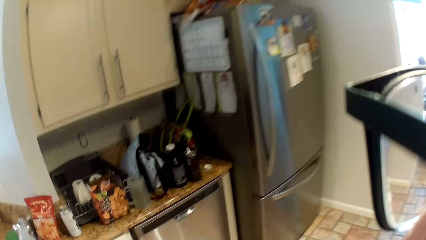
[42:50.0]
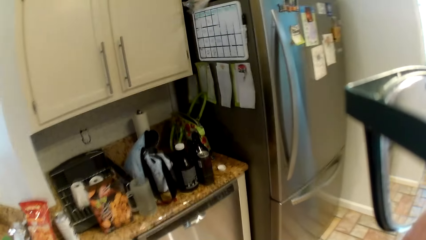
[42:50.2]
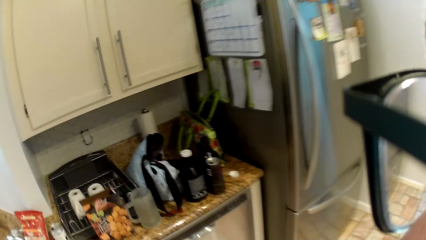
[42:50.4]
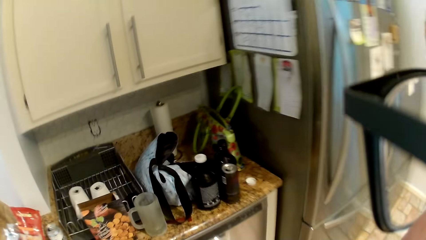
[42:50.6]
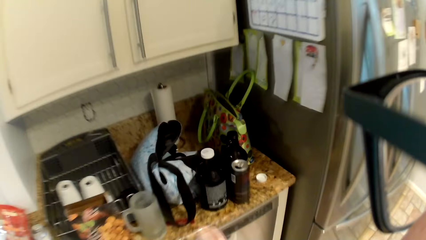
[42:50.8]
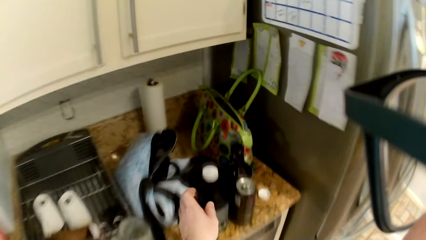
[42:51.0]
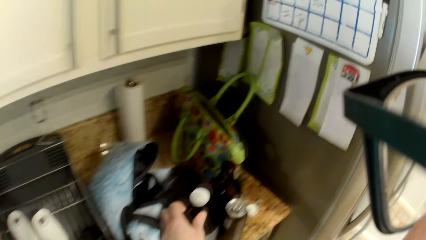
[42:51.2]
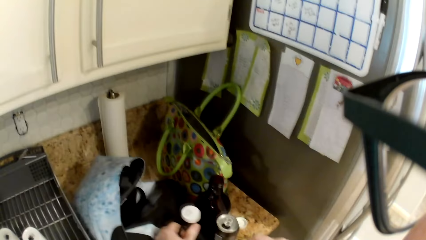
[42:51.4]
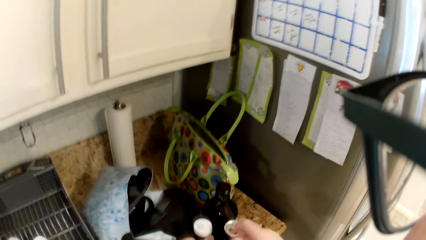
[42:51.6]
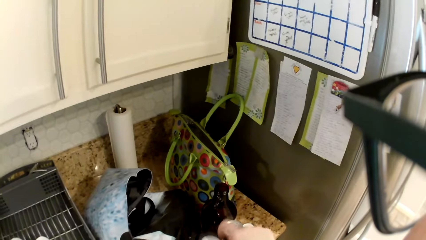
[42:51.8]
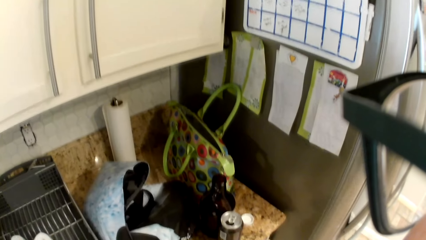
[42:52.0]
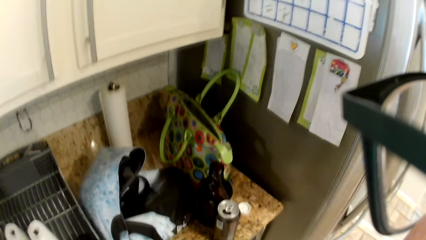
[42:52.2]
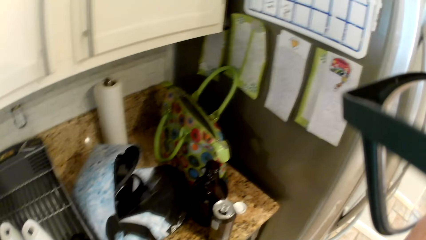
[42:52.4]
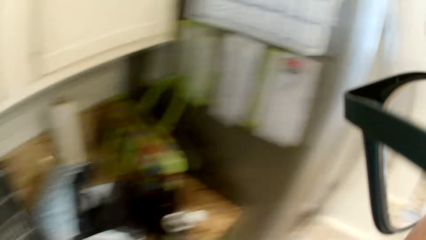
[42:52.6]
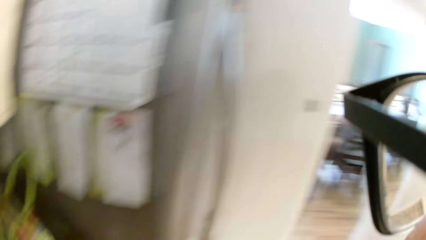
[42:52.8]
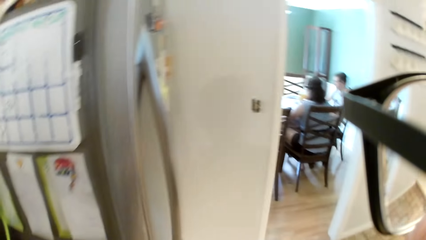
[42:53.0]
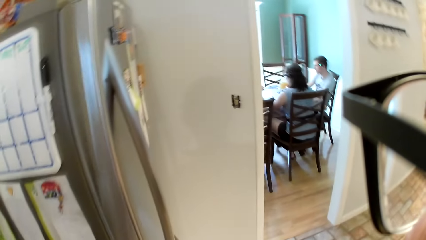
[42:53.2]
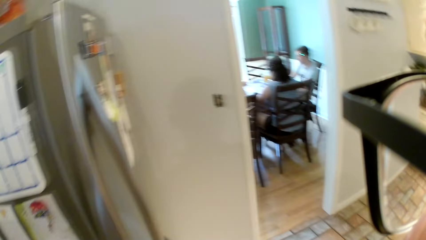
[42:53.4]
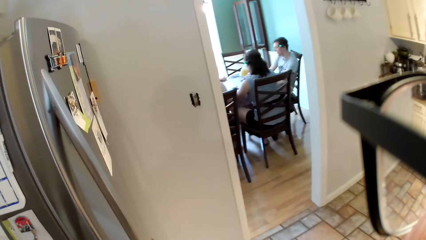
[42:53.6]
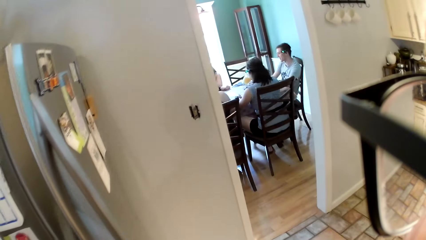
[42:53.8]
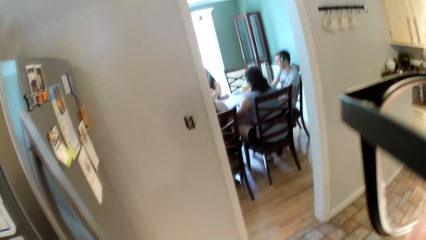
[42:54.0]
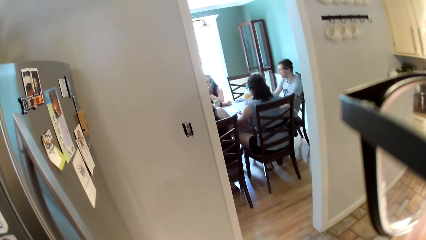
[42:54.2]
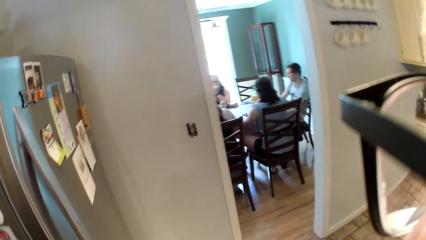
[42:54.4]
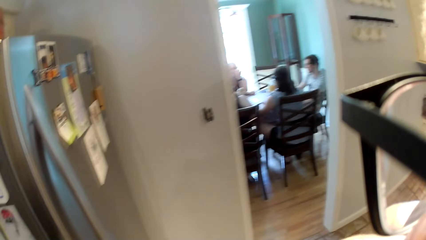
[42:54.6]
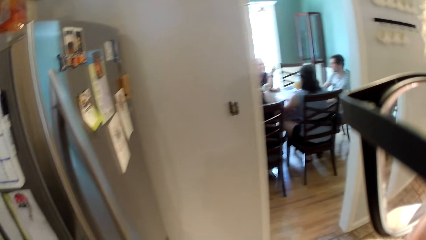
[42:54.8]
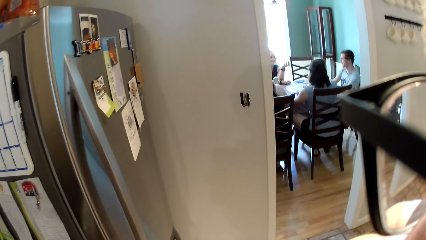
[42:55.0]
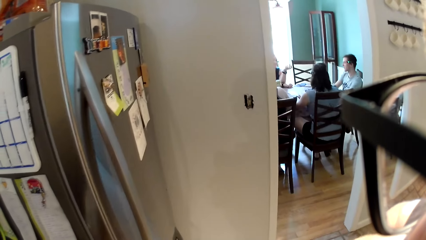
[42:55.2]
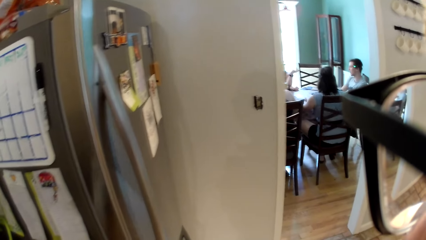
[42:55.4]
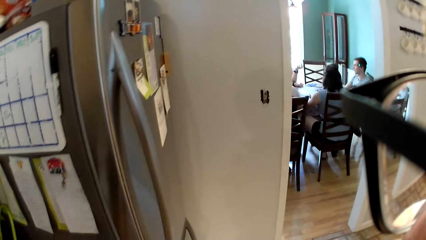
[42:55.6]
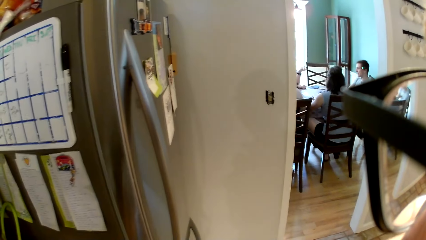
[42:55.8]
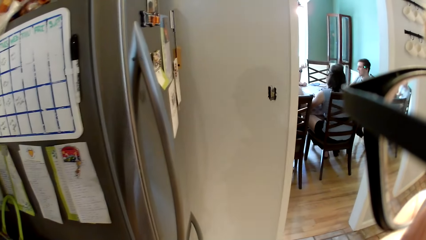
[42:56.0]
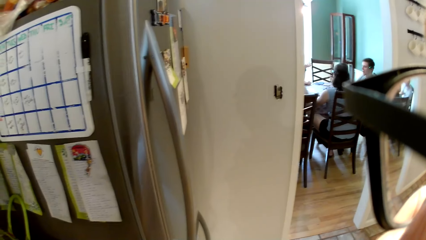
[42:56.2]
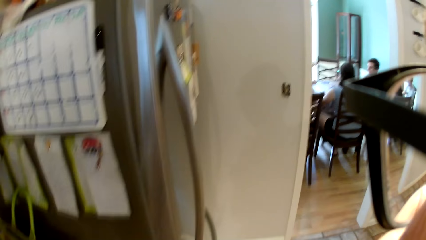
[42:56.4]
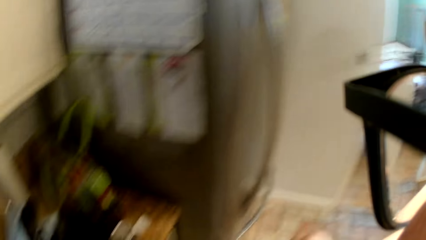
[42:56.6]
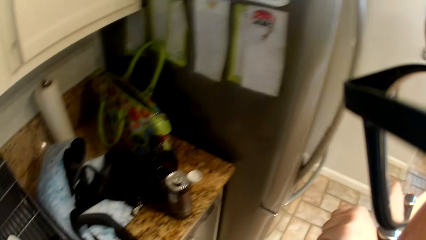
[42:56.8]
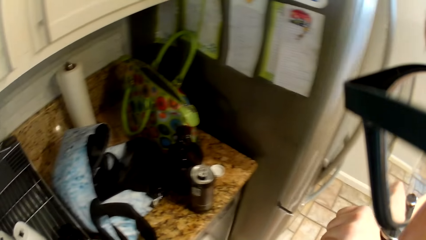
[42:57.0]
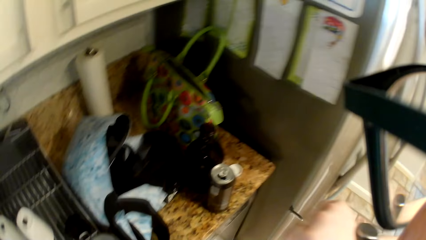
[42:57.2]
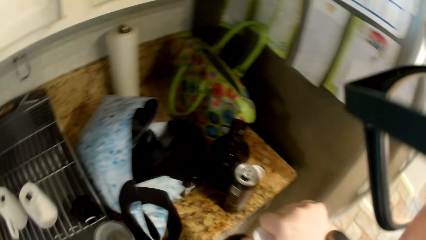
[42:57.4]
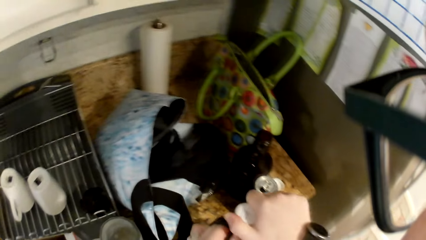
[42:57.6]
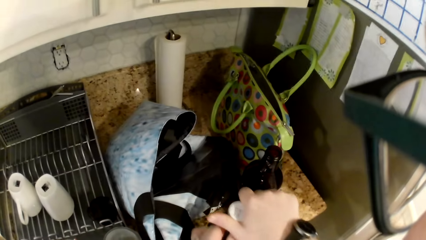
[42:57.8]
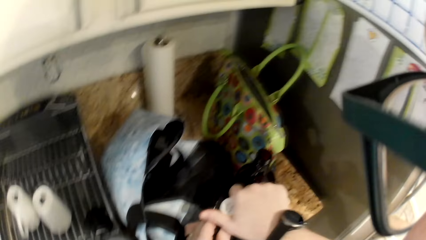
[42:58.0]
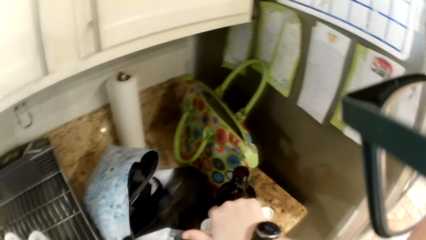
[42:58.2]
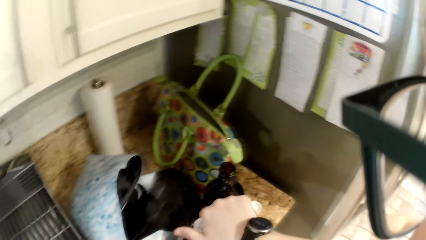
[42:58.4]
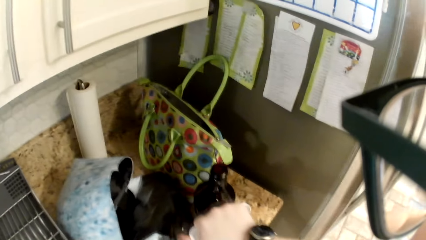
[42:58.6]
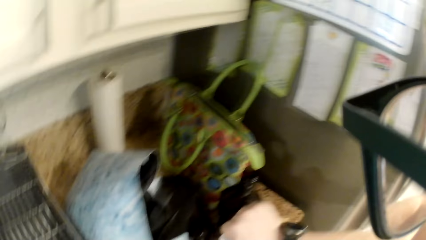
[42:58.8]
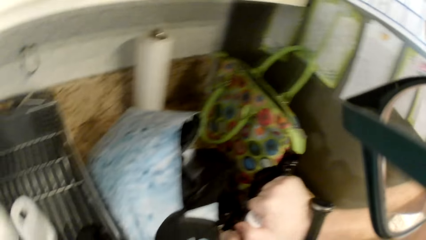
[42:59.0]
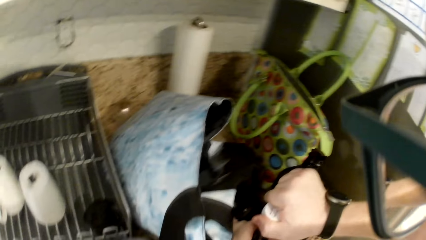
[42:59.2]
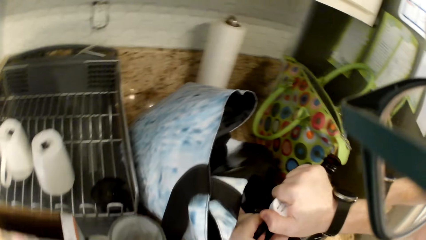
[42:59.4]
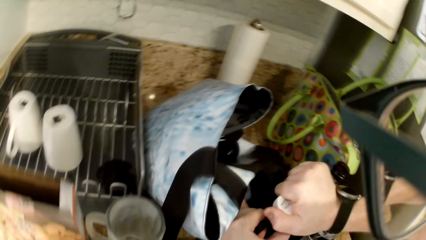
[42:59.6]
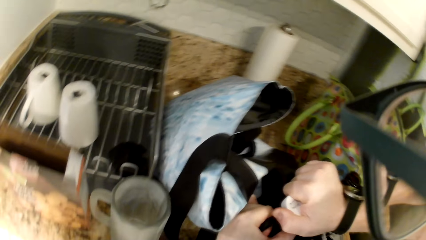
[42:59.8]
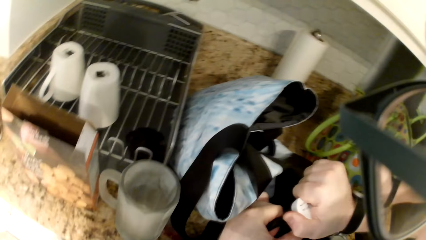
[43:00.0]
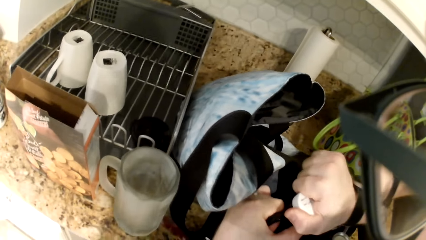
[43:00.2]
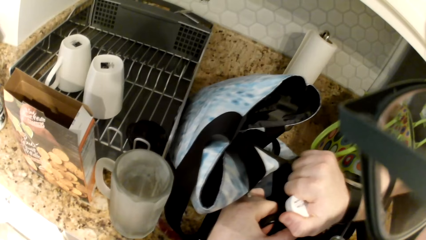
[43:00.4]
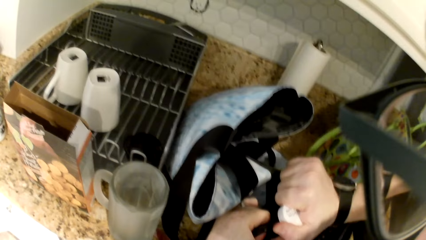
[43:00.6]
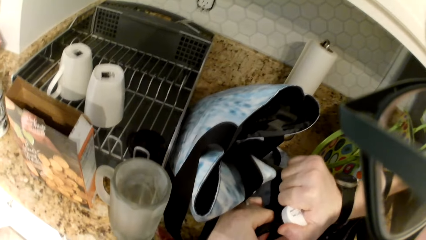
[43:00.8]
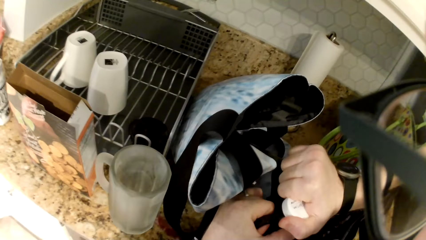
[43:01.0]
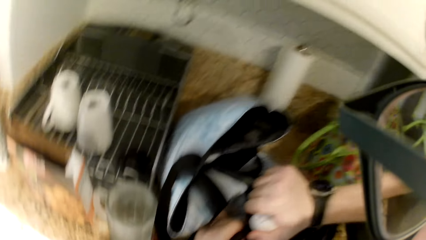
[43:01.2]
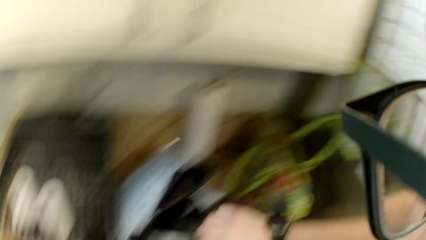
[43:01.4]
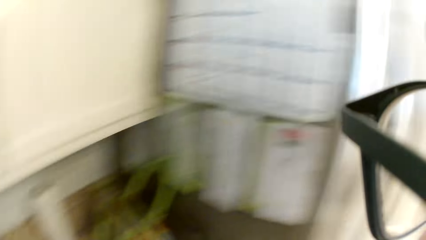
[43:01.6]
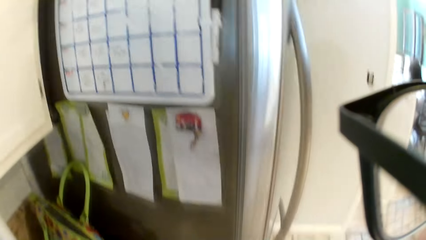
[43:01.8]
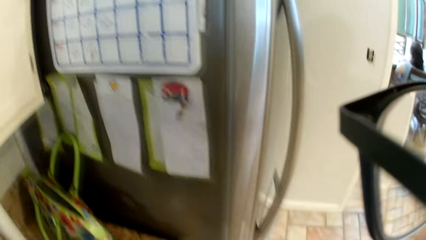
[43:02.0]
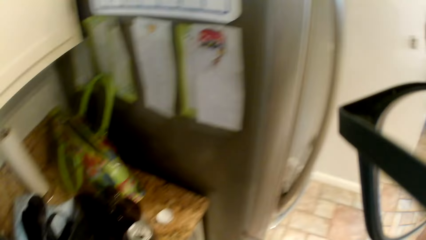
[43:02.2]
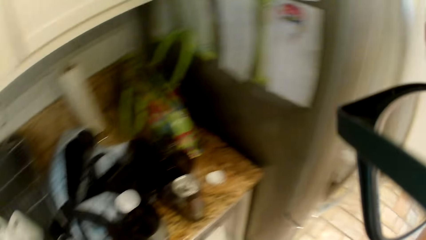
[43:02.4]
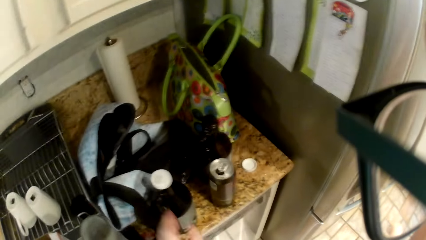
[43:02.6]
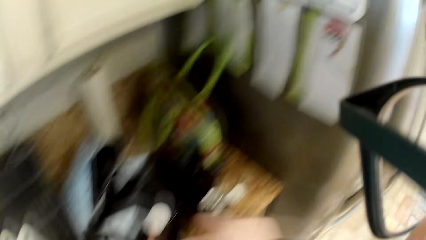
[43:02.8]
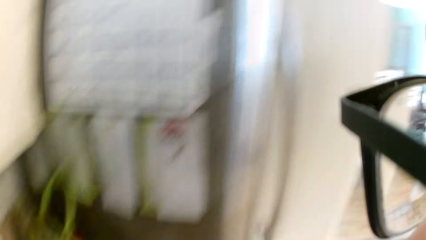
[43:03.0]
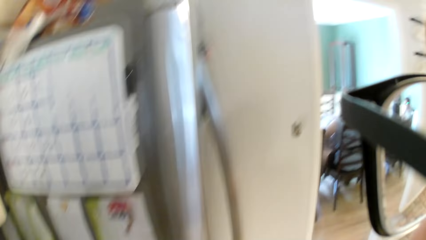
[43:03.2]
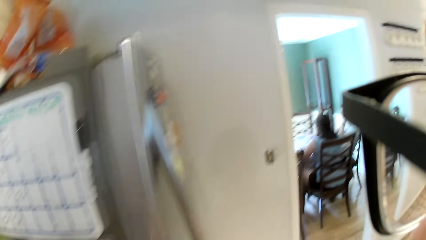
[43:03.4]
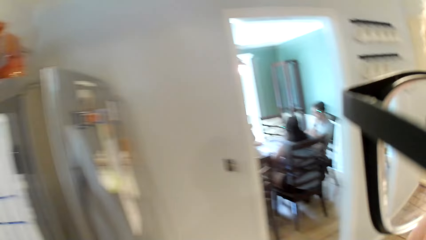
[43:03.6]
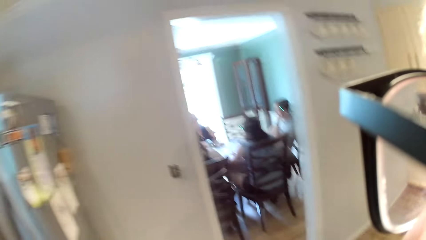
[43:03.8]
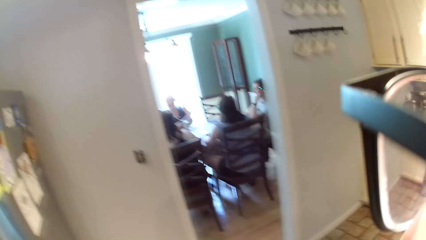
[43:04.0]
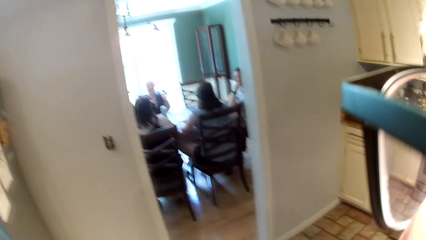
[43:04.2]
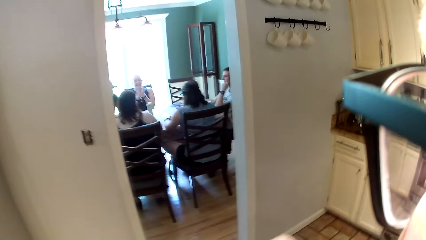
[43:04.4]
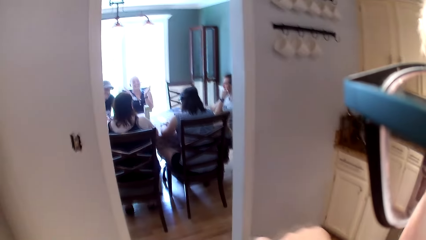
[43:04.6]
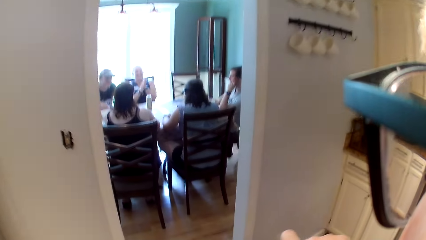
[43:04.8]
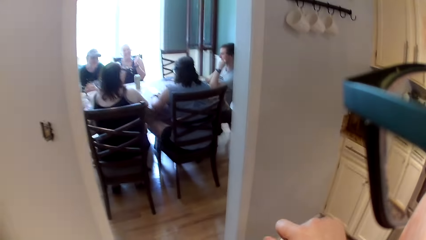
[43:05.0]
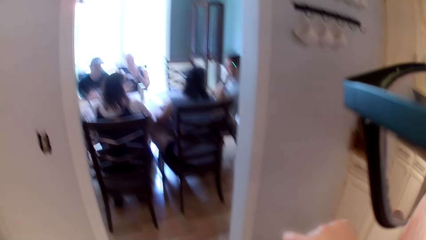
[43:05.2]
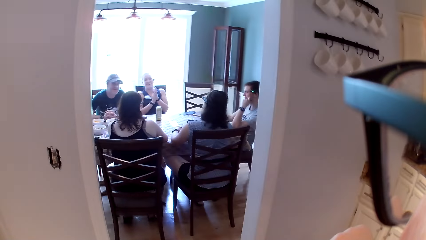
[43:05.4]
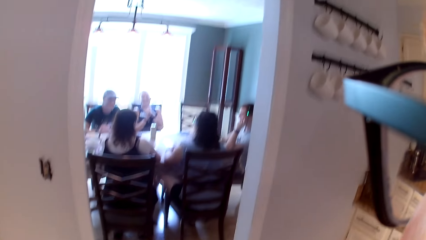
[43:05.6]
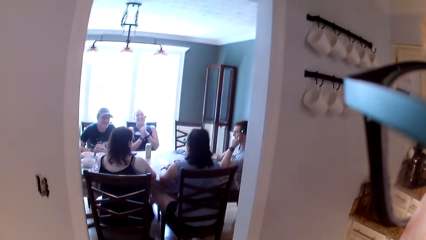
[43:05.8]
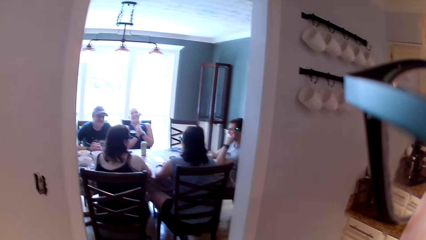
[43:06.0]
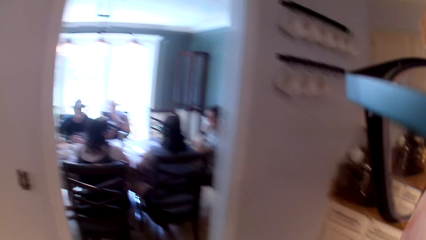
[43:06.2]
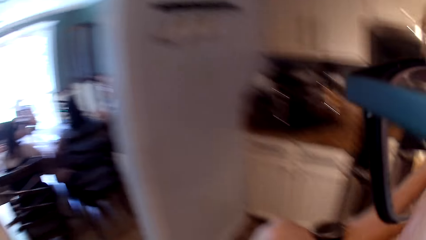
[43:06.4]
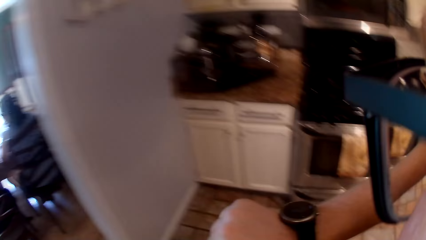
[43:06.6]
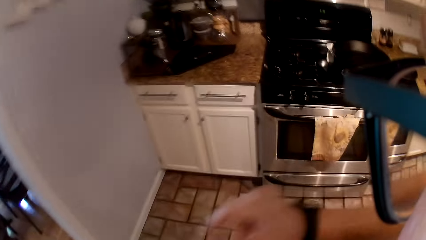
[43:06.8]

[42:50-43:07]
The camera wearer lifts the plastic bottle of drink with his right hand. He opens the fridge and walks. He puts the plastic bottle of drink on the kitchen table with his right hand. He turns the cover of the plastic bottle of drink with his right hand. He moves. The woman claps both her hands. The camera wearer turns the cover of the plastic bottle of drink with his right hand.
